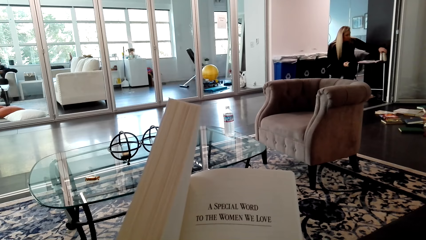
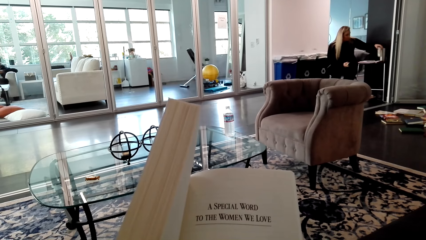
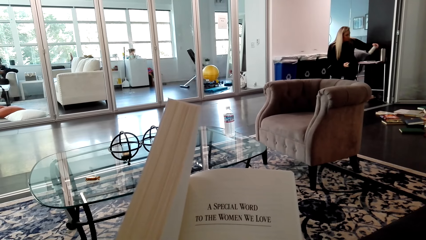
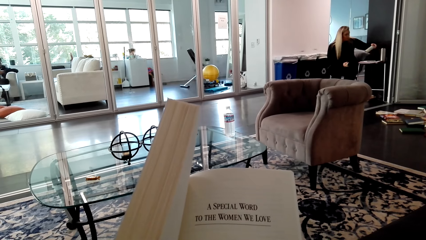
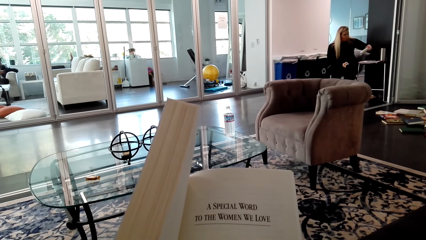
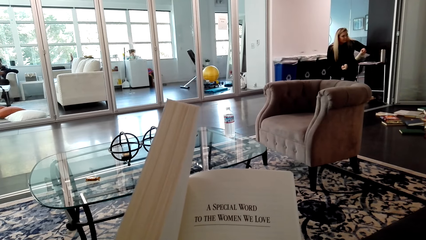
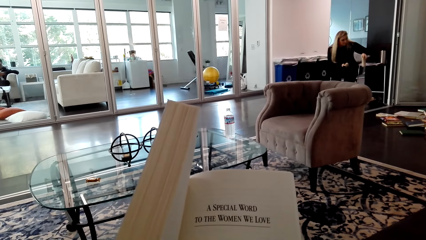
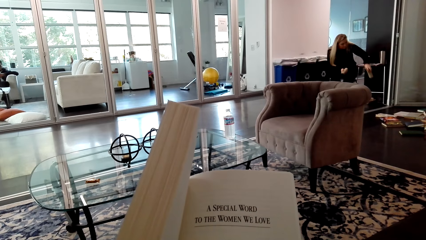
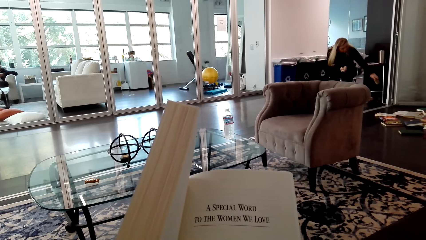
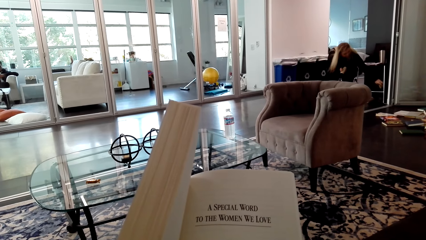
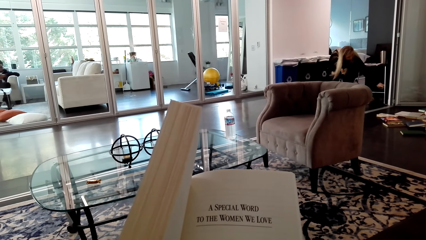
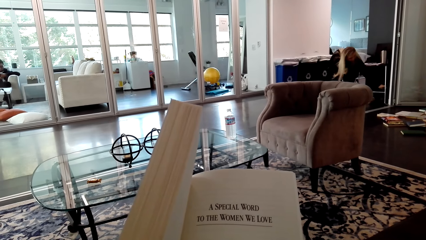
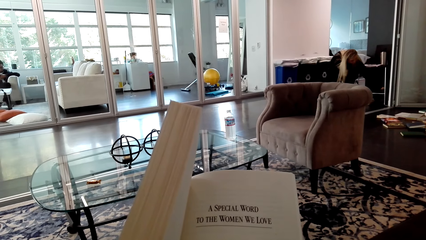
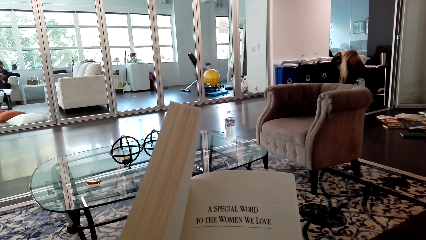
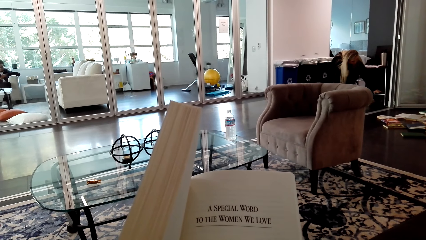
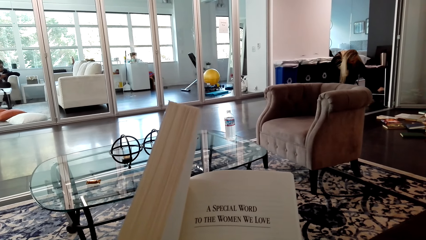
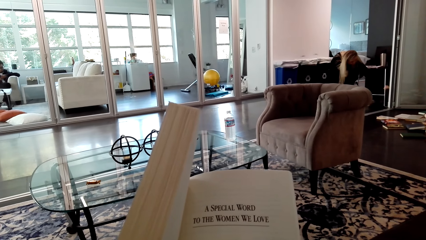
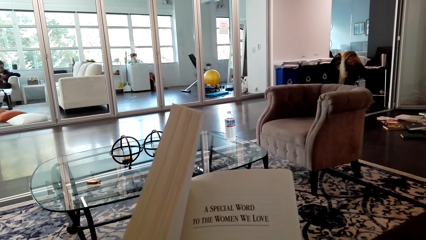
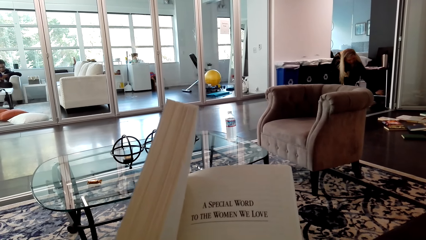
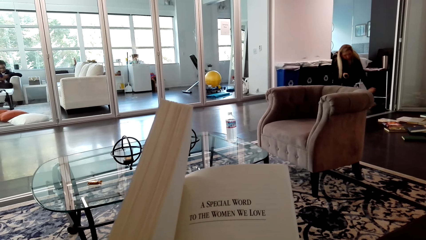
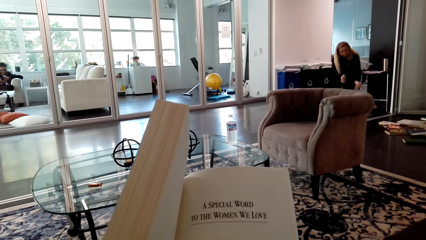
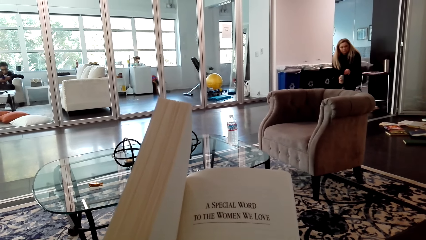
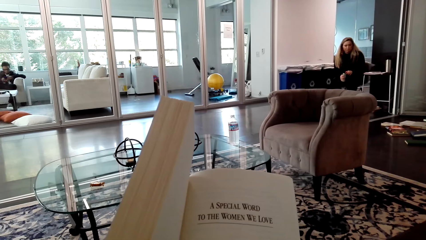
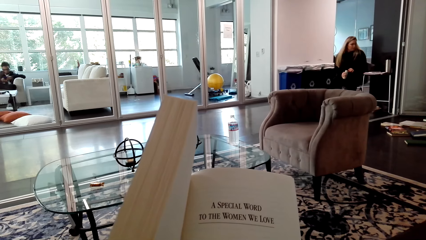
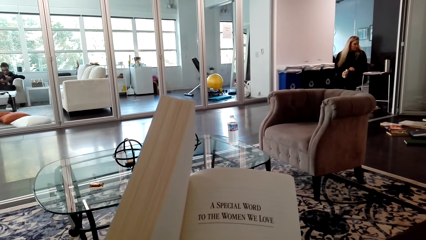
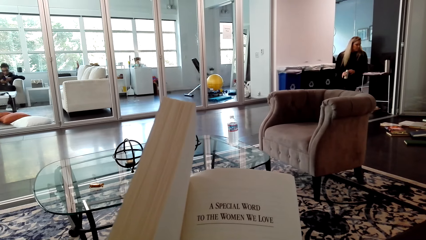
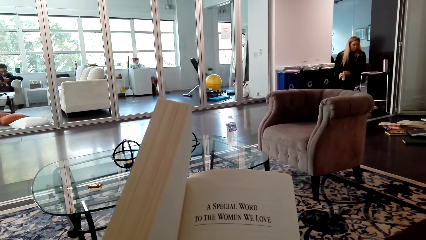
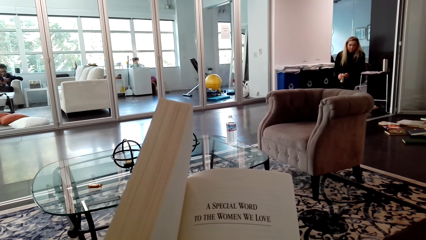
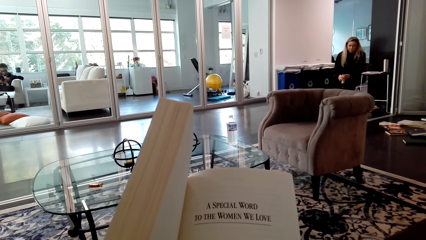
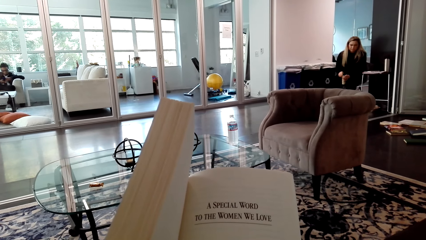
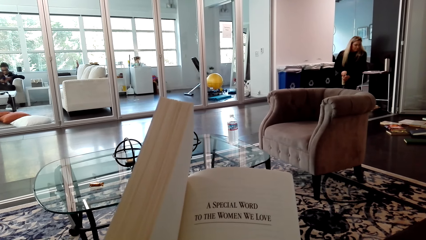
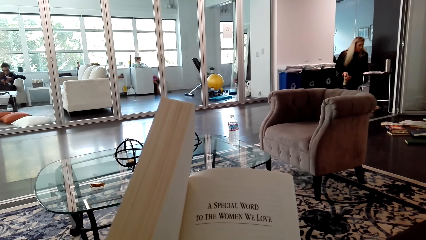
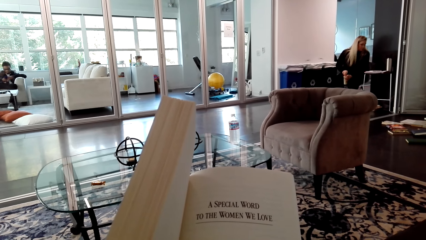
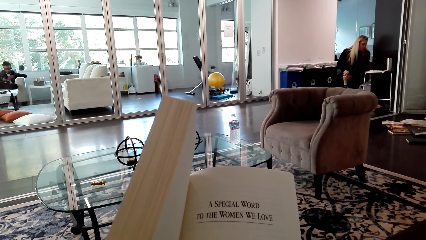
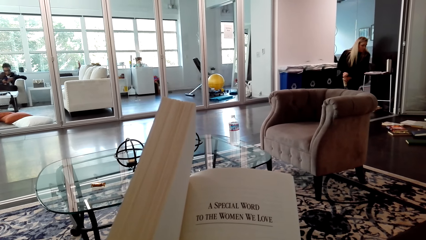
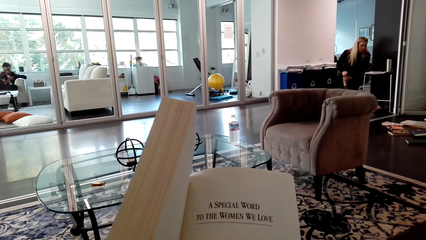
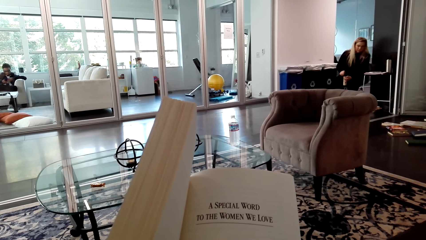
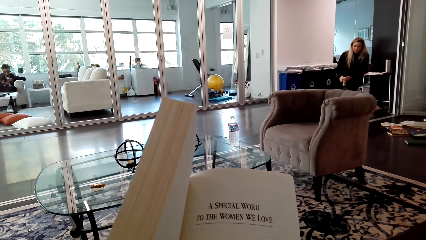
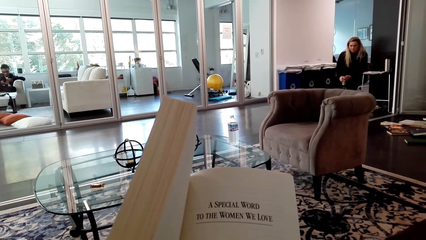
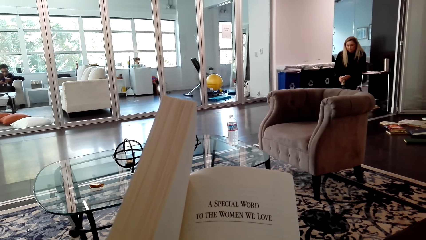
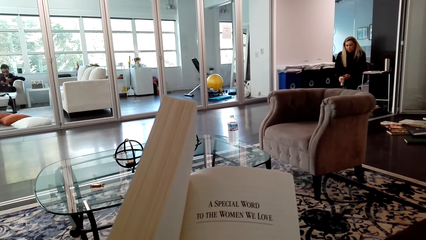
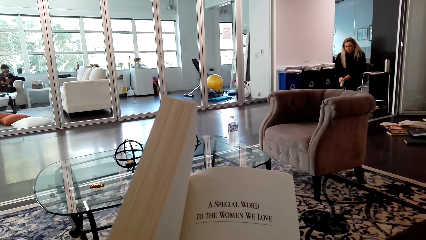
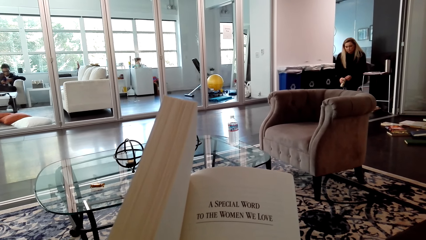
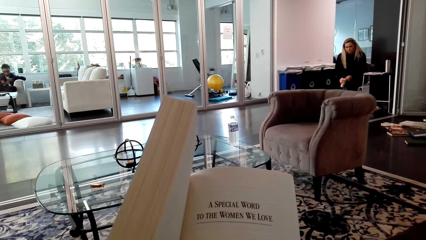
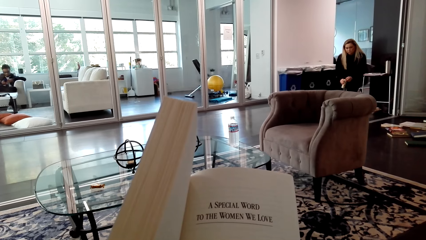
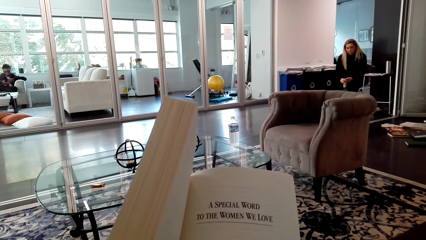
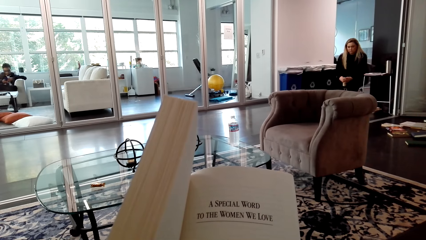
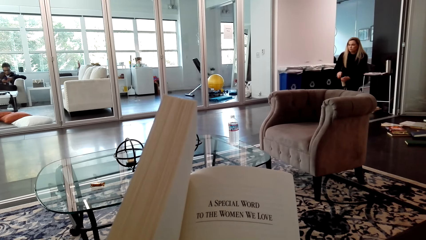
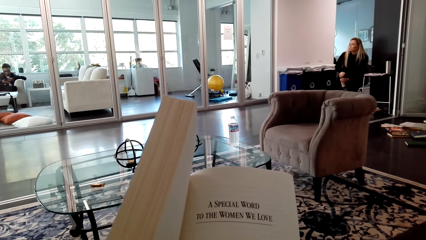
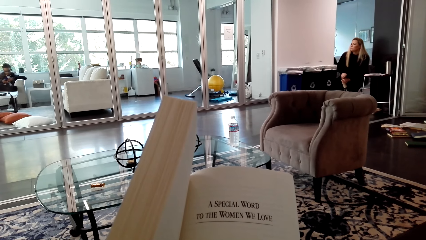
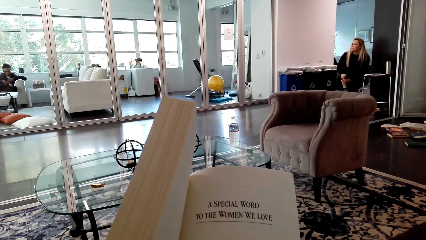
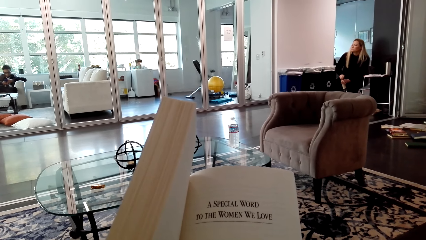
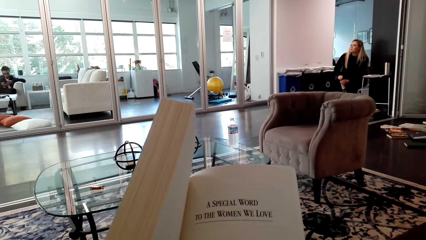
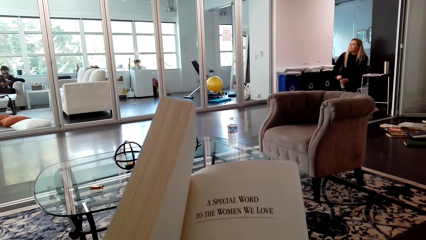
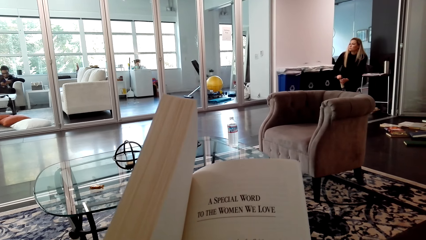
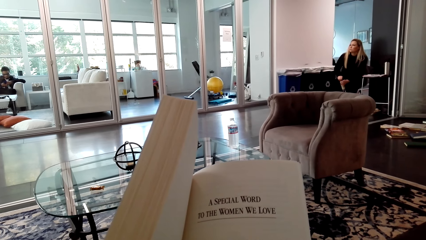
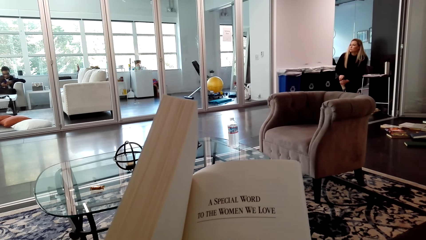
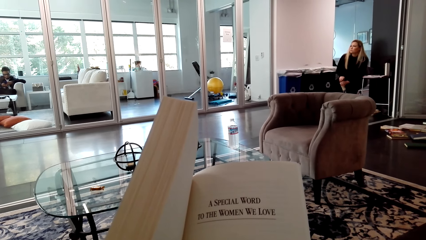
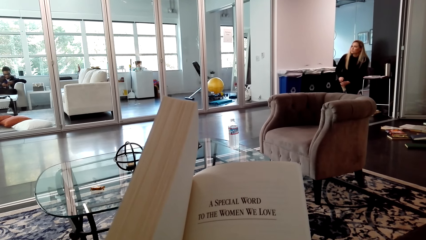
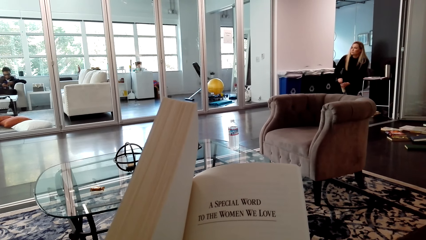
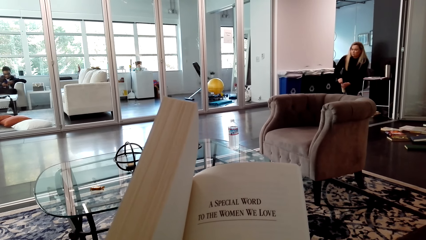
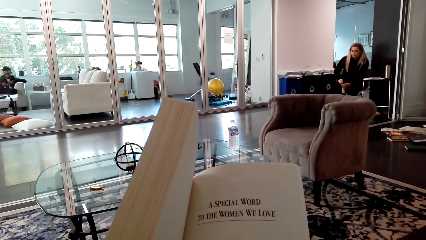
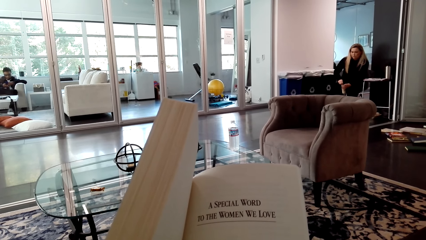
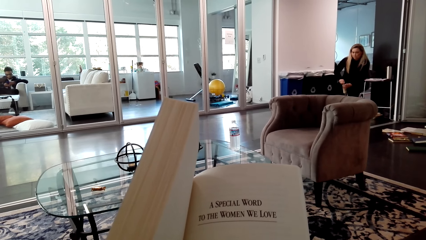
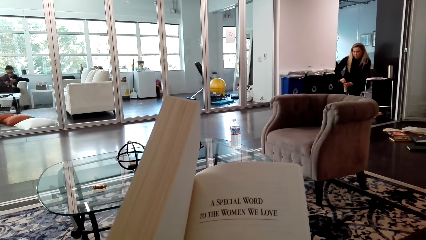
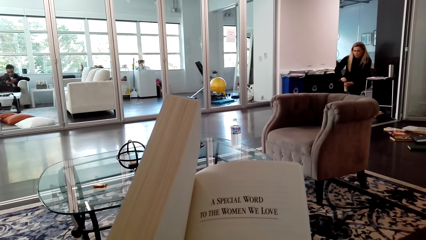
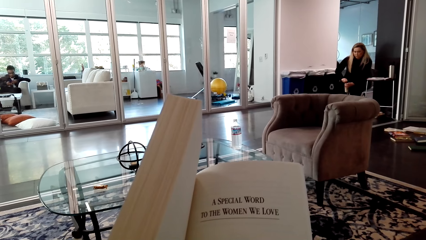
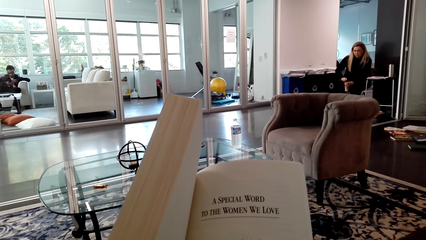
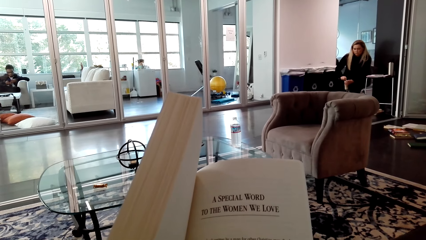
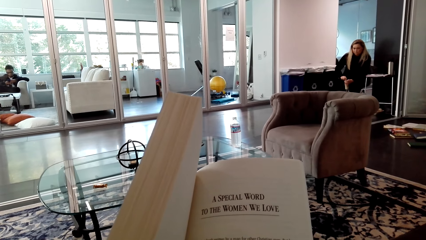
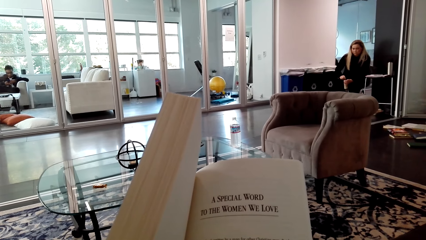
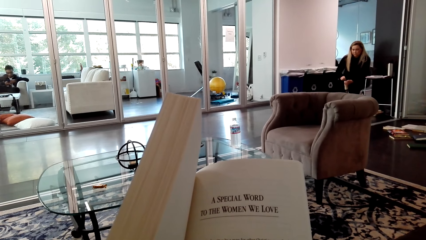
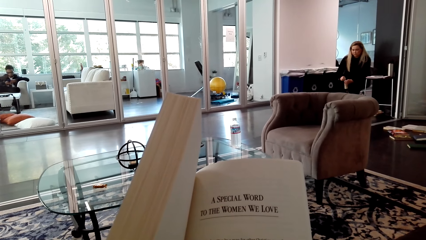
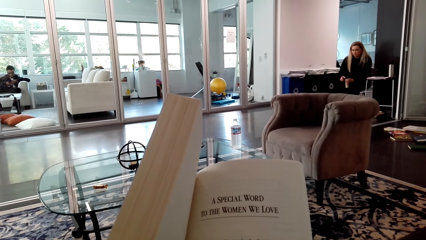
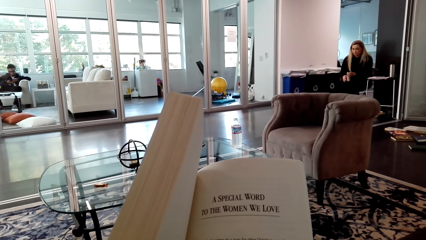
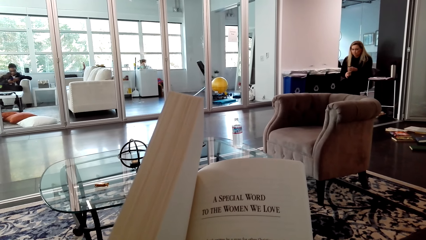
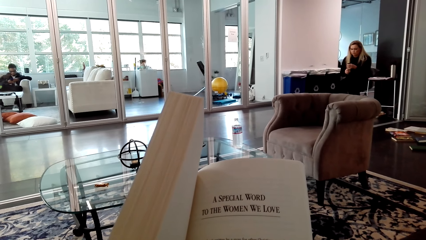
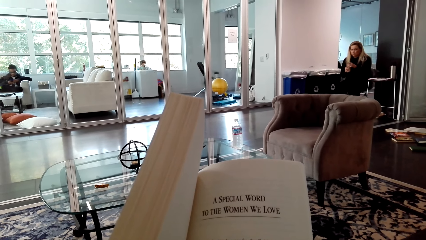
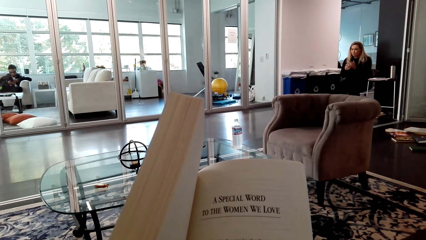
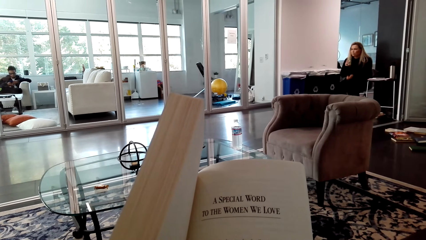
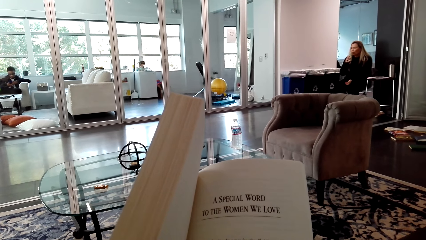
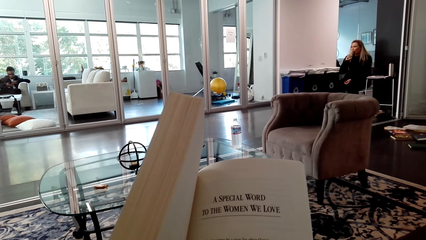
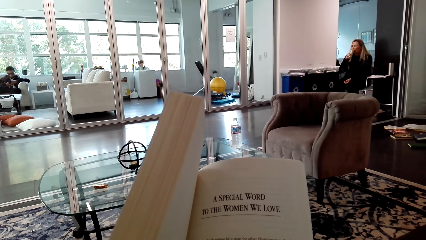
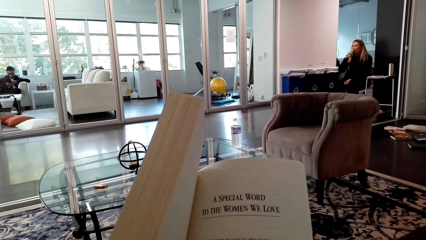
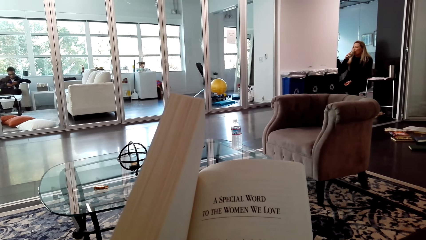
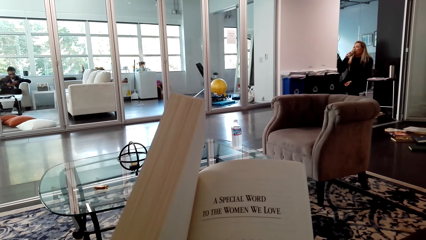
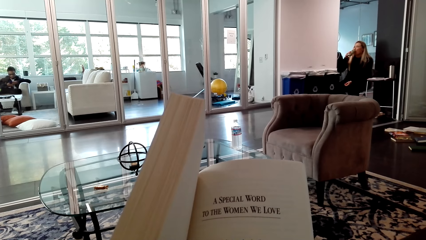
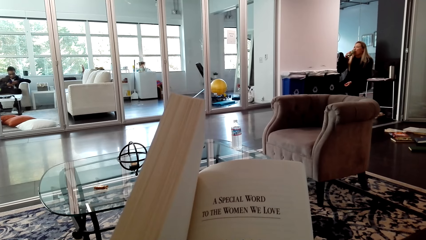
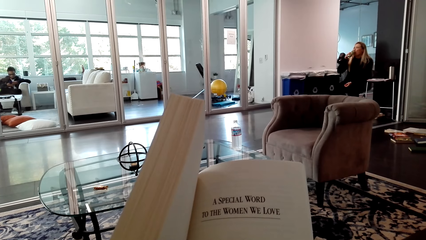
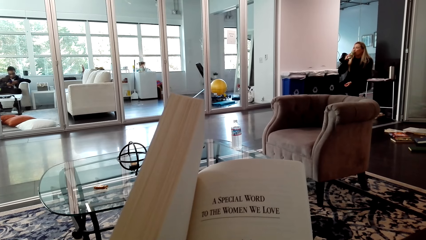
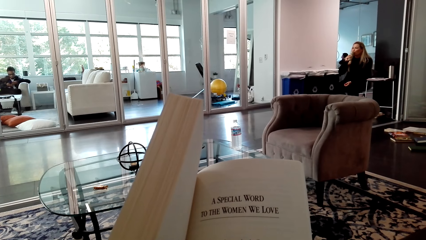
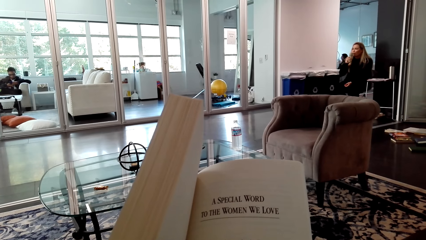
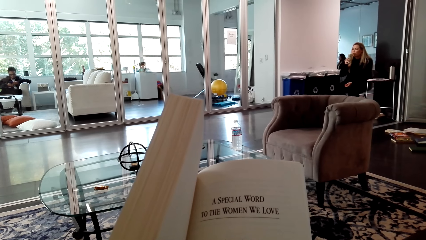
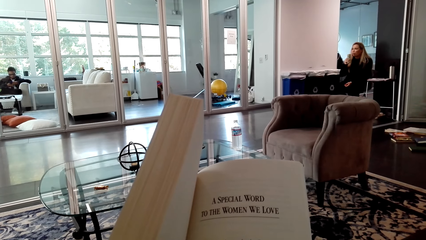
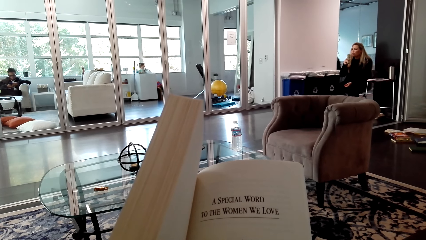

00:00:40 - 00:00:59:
A woman inspects a beverage. The woman puts the beverage under a chair. The woman opens a can. The woman drinks the beverage.
